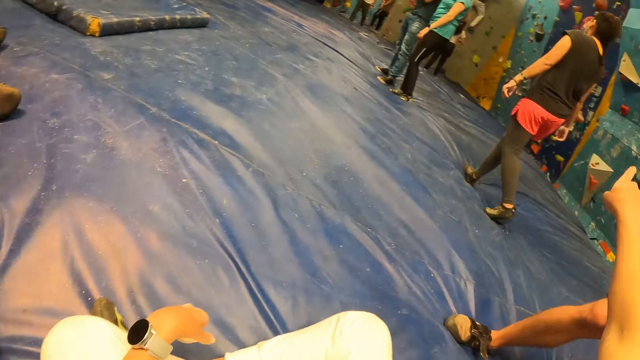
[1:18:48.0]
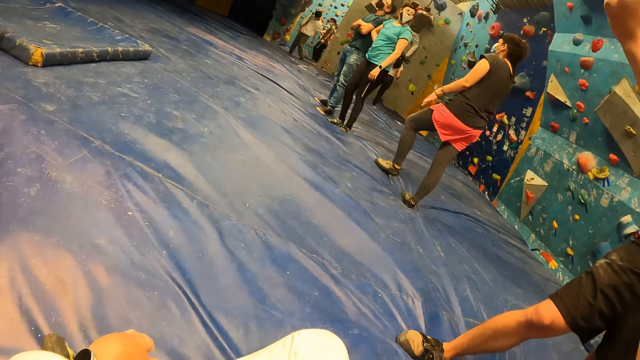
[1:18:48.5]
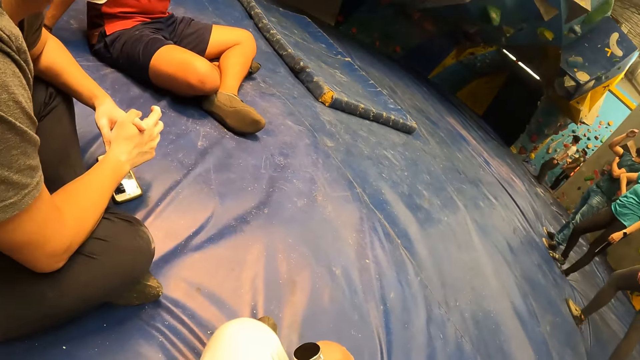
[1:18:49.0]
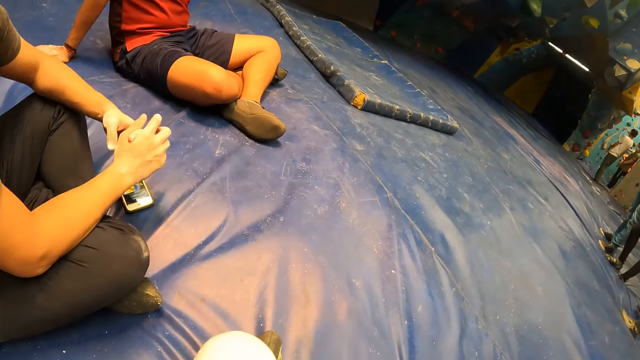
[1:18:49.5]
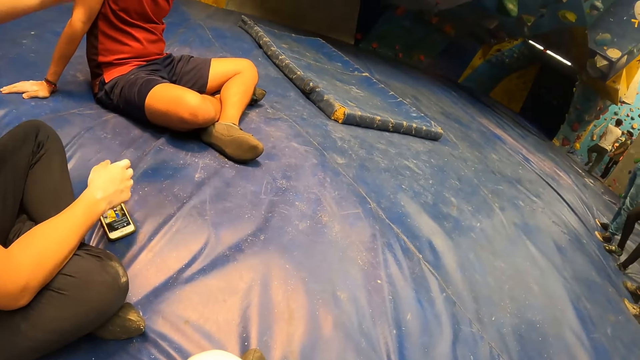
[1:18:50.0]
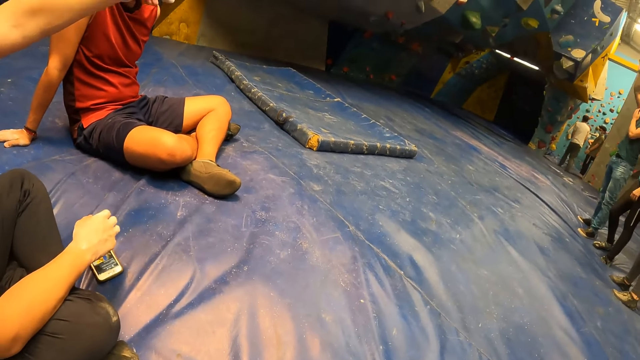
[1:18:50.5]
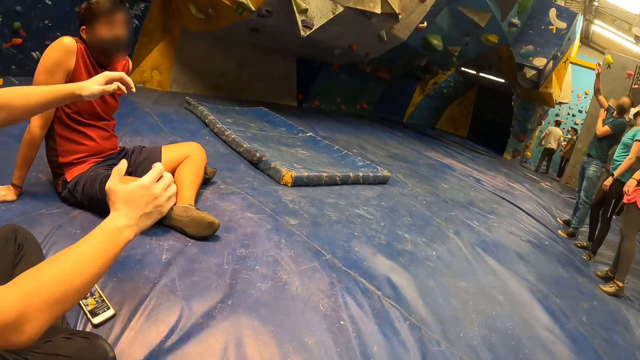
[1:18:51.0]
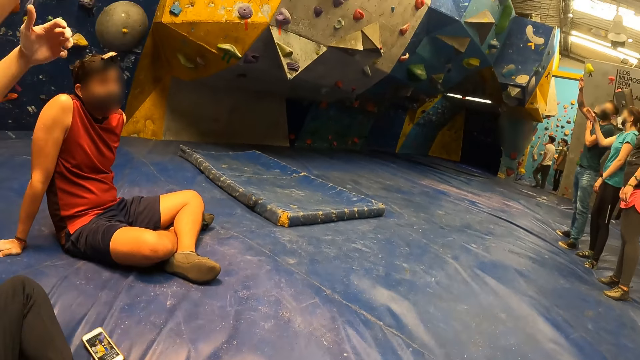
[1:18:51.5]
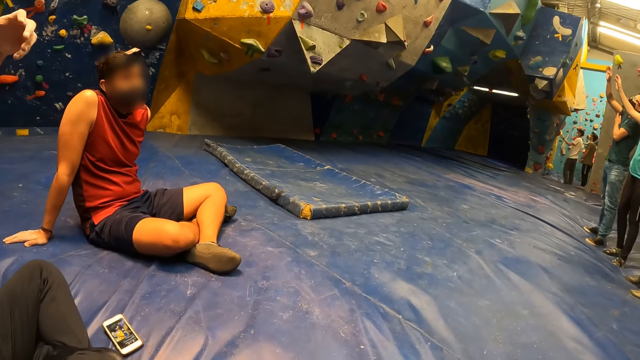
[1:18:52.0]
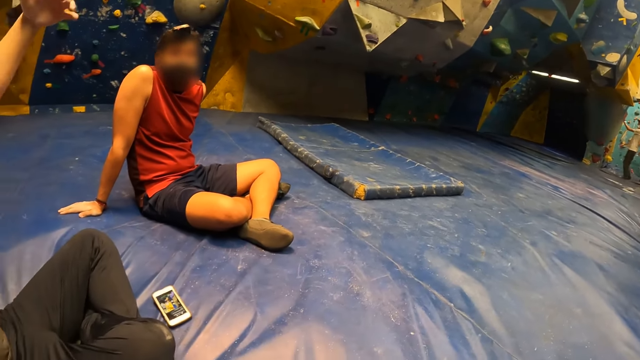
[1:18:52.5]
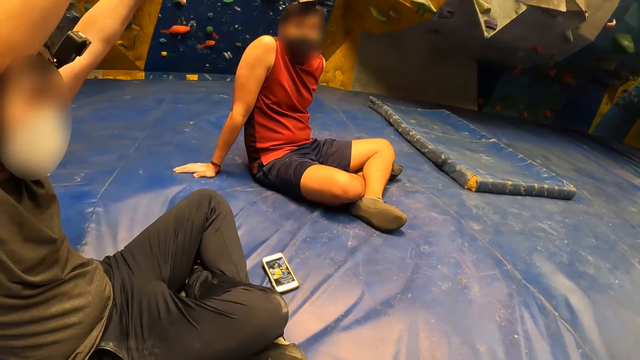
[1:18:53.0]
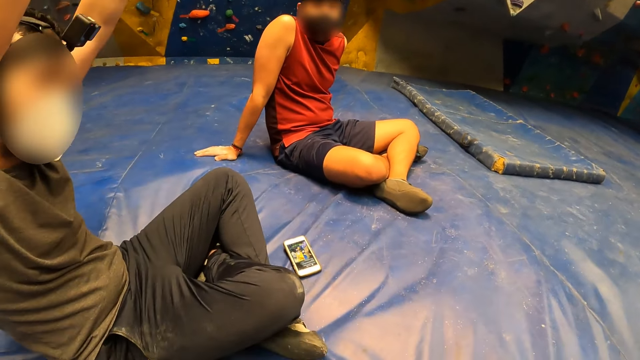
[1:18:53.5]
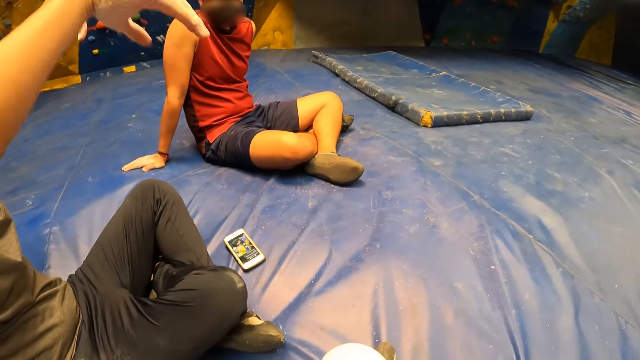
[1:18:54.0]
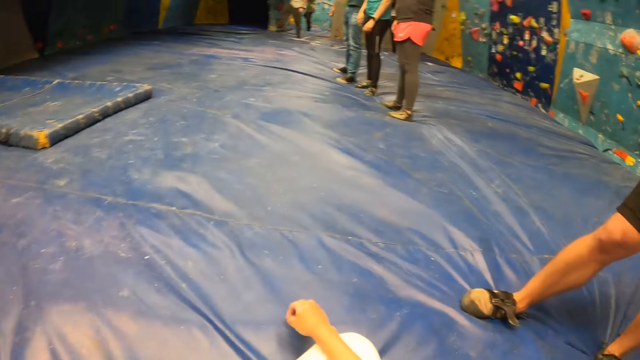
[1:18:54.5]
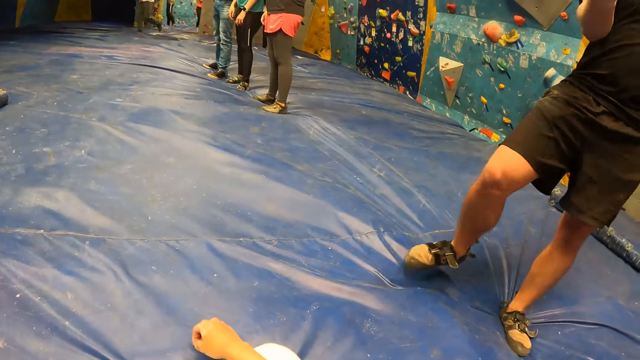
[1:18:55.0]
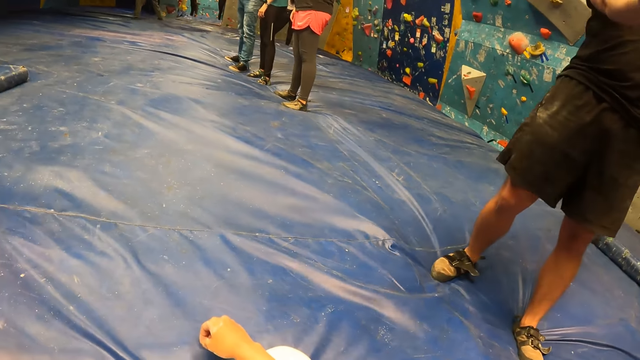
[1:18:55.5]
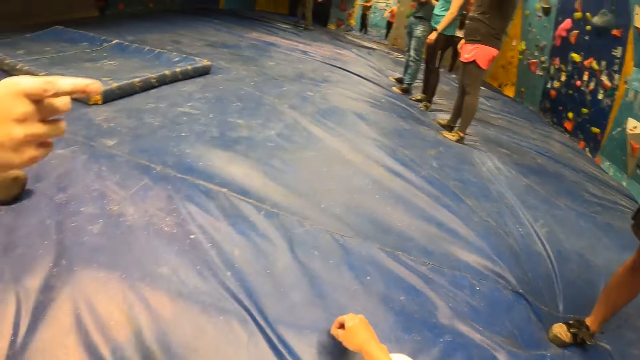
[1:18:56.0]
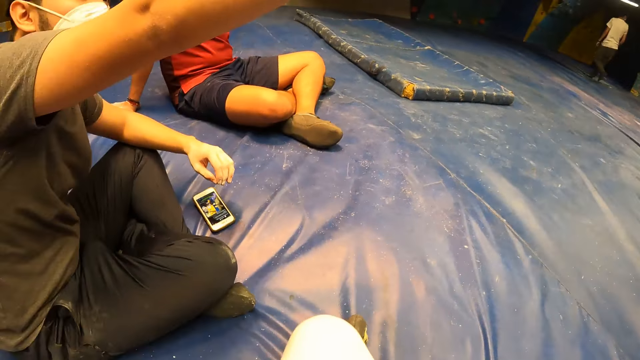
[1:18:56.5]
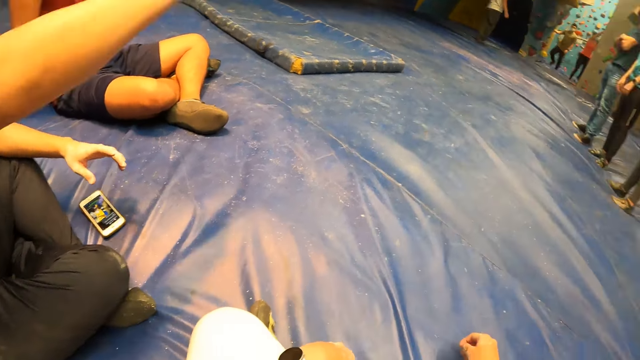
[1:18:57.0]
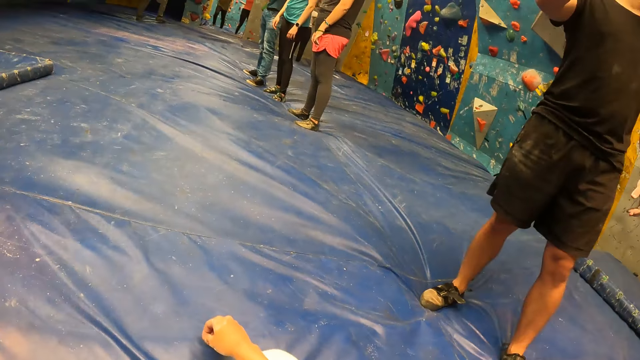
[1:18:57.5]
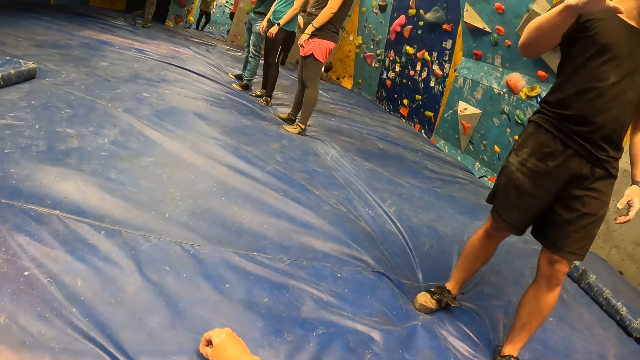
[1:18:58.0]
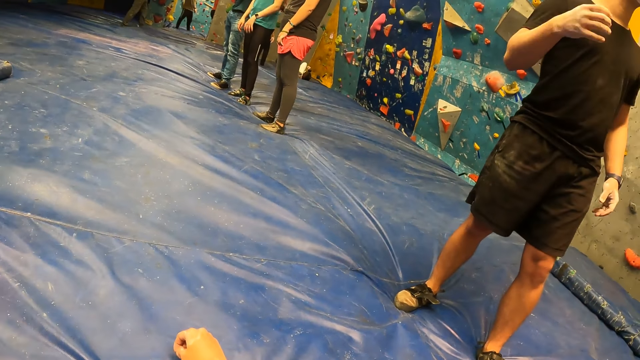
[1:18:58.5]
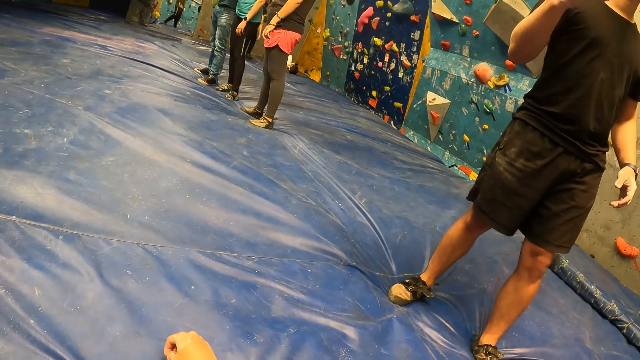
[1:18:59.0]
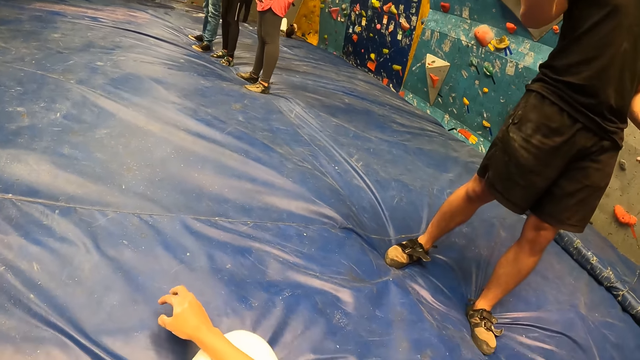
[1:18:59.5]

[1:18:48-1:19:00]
The camera wearer lifts up the hand and moves around the room. A man lifts up the hands and puts the hands down. The camera wearer moves around the room. The man lifts up the hand. The camera wearer moves around the room.

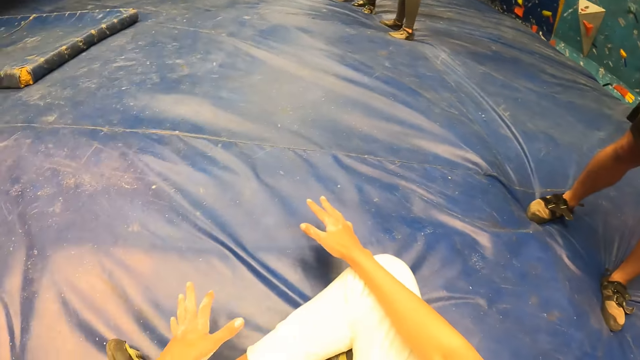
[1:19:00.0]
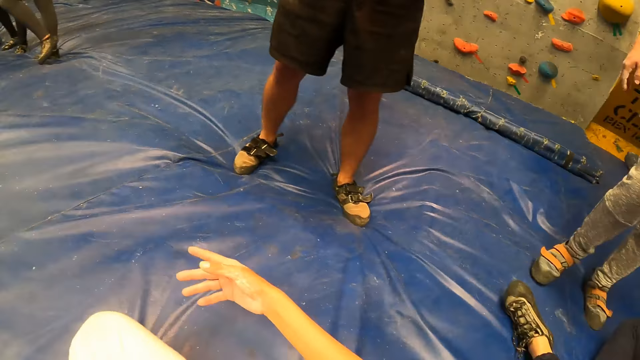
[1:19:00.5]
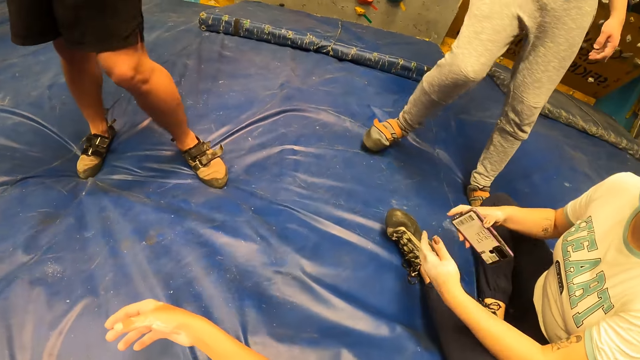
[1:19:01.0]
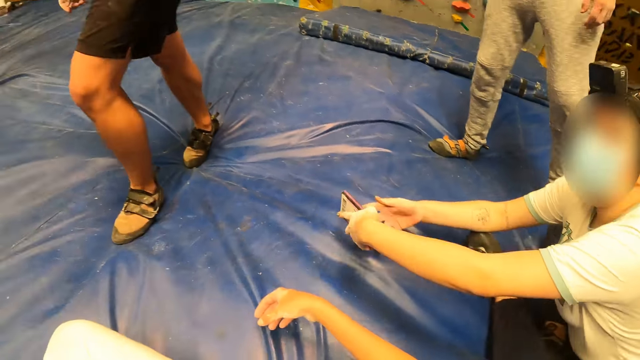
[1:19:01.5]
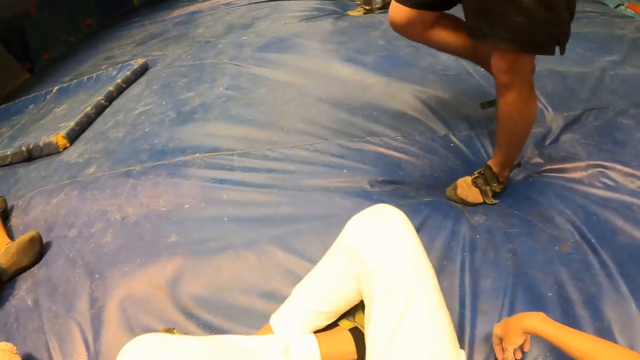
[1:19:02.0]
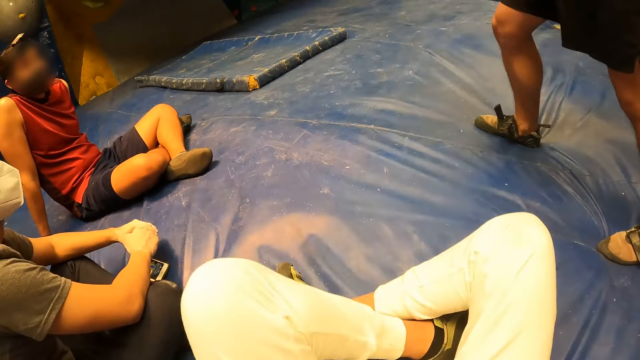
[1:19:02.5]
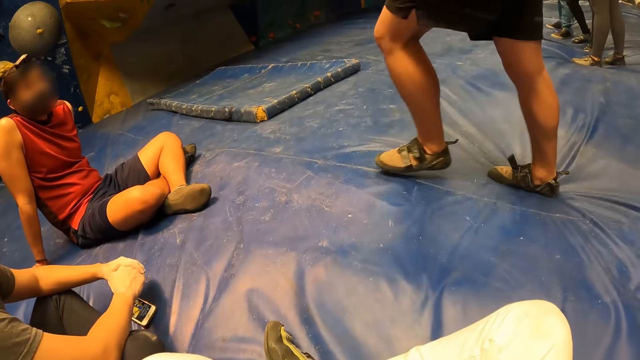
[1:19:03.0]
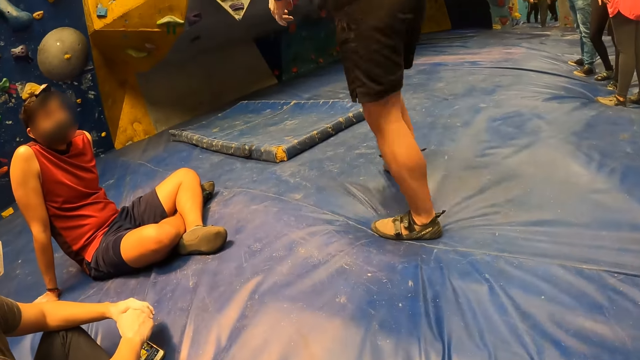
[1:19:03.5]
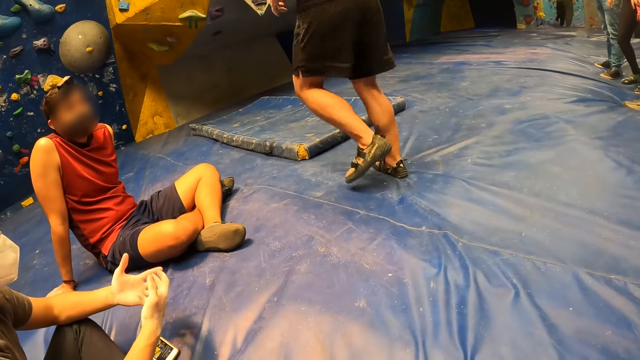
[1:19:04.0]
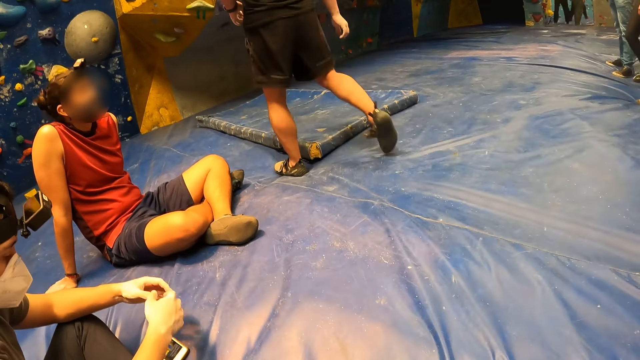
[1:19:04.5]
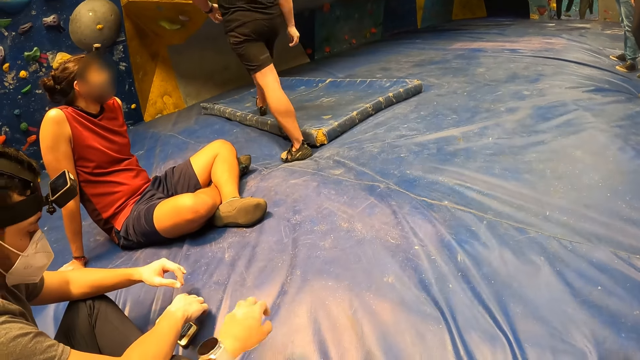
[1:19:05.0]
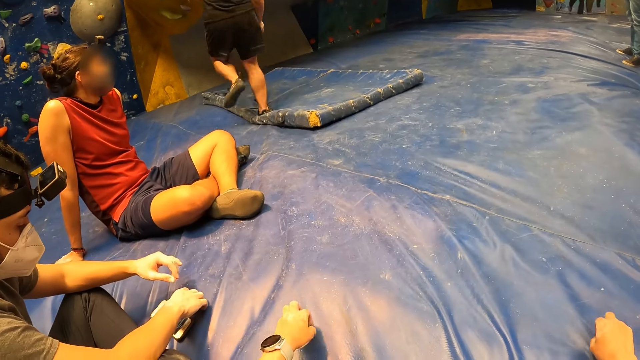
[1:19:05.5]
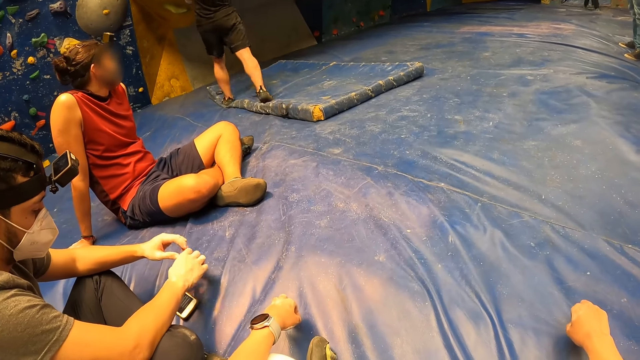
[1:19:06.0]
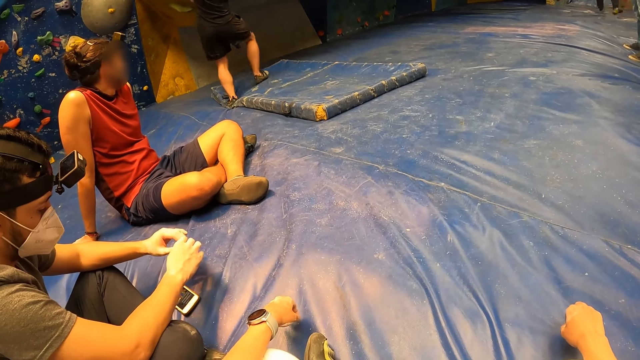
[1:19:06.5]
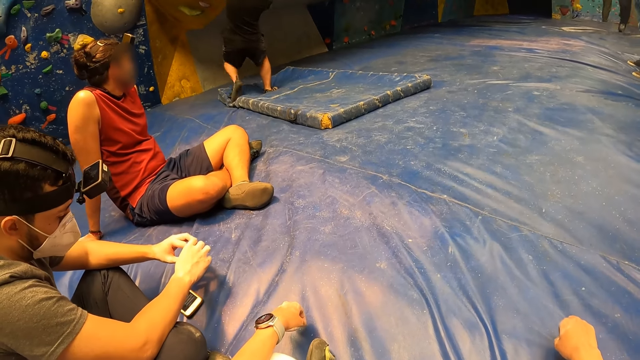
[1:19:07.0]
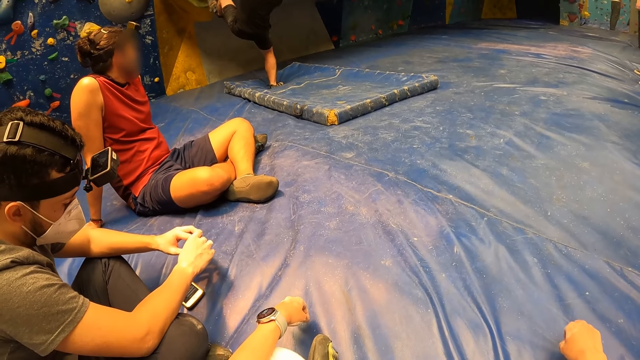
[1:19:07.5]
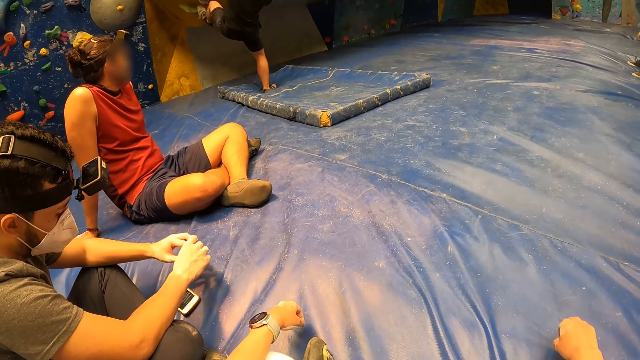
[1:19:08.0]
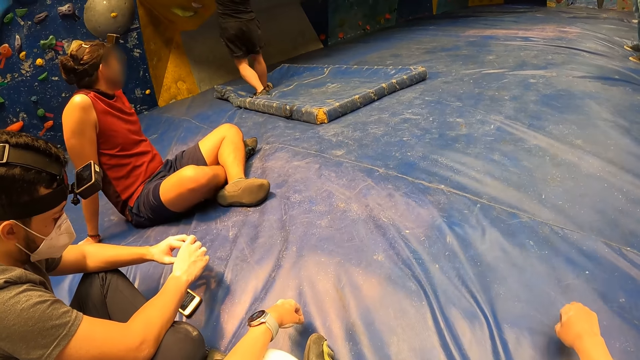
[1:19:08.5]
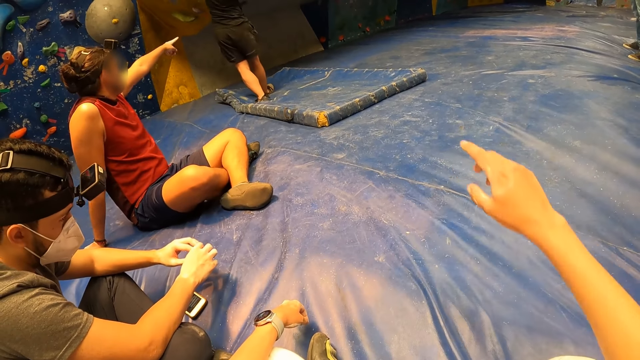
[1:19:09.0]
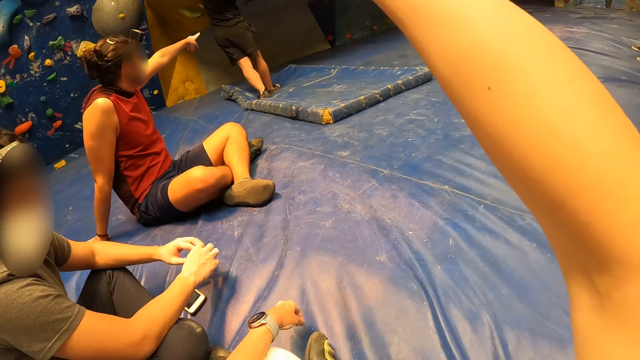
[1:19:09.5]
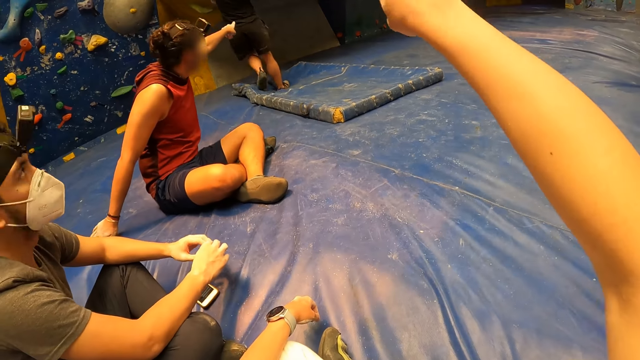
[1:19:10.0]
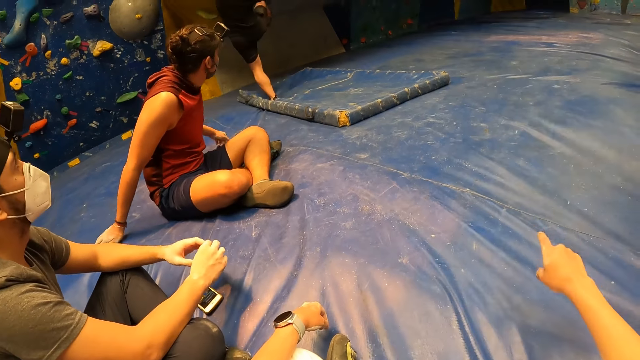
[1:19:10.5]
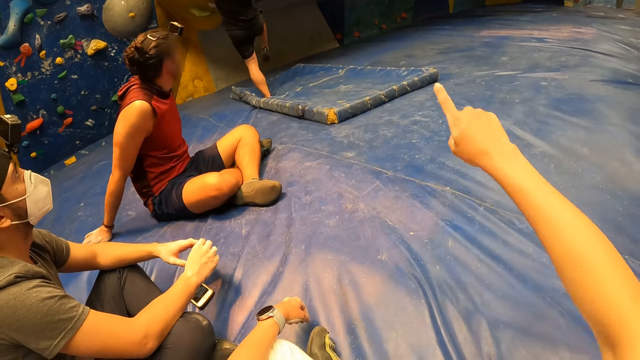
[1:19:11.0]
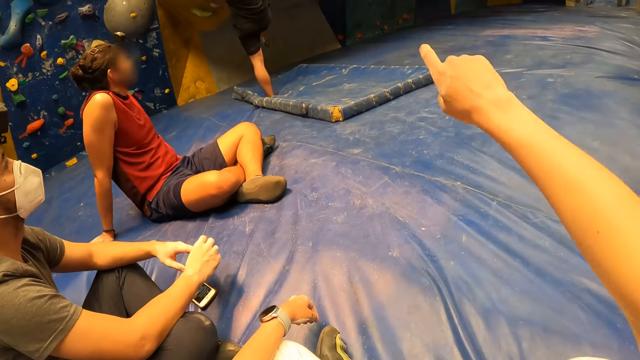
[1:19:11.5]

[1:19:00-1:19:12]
The camera wearer lifts up the hand. They converse with a woman. They move around the room. They lift up the hand.
